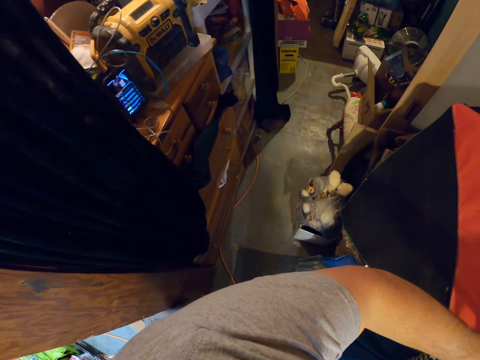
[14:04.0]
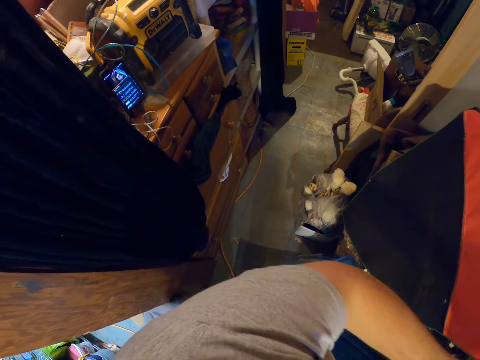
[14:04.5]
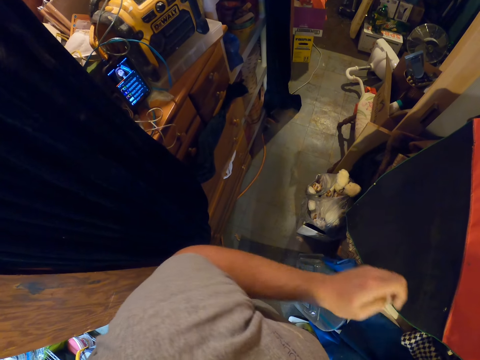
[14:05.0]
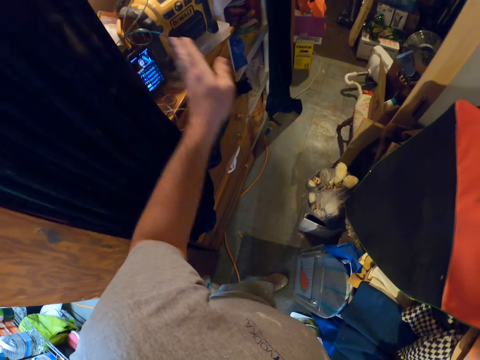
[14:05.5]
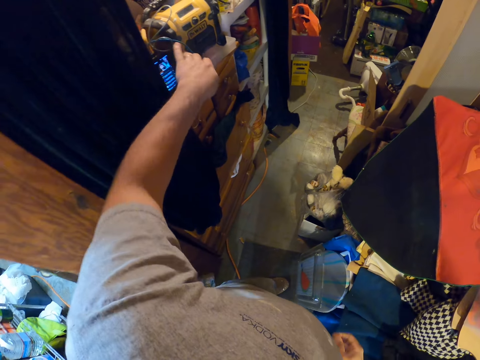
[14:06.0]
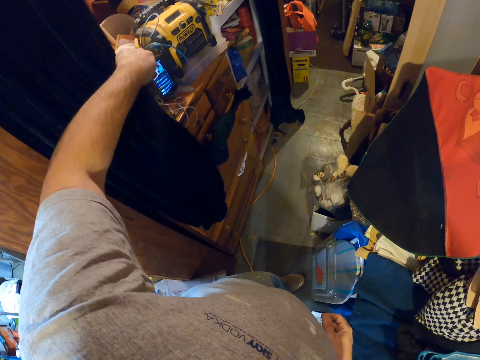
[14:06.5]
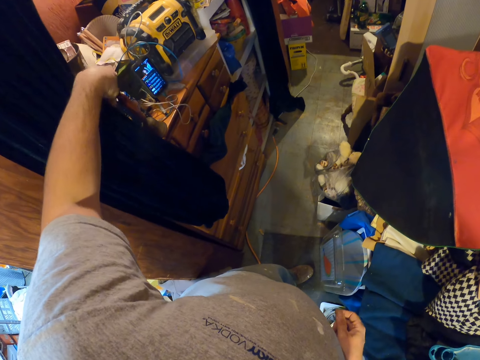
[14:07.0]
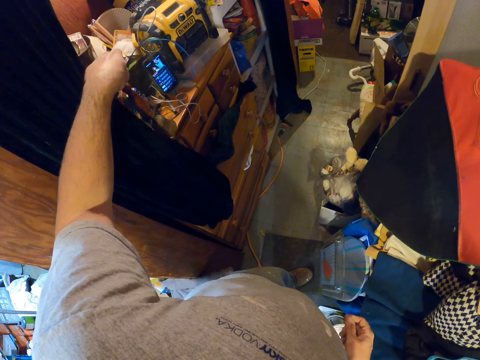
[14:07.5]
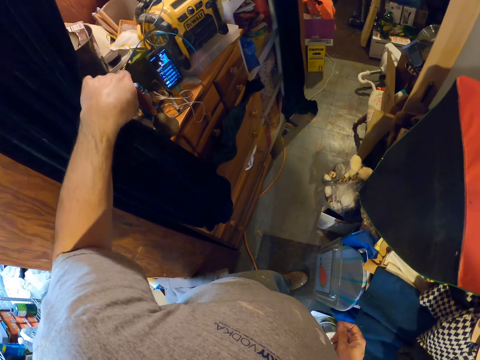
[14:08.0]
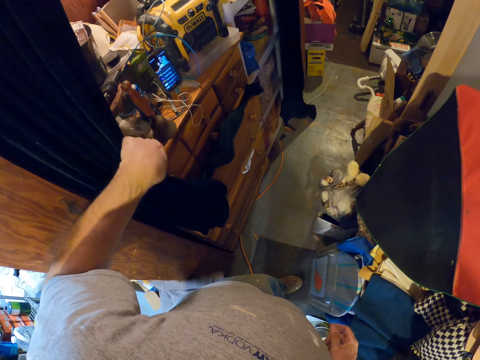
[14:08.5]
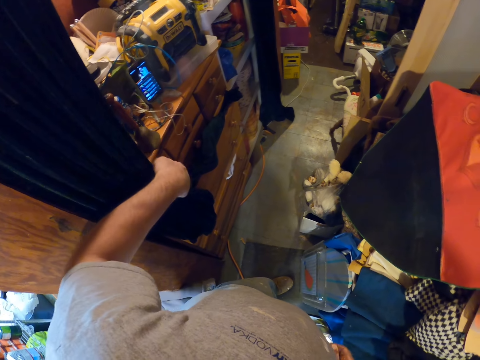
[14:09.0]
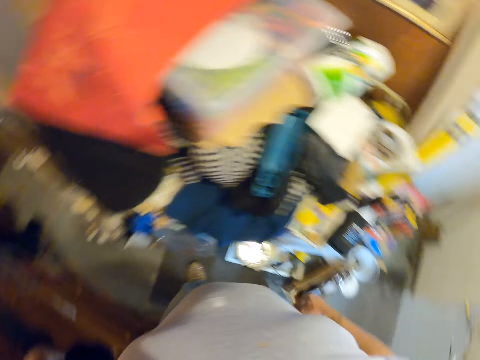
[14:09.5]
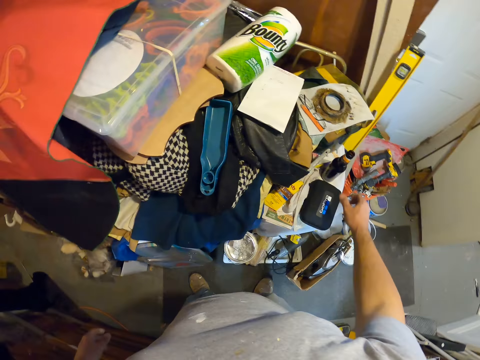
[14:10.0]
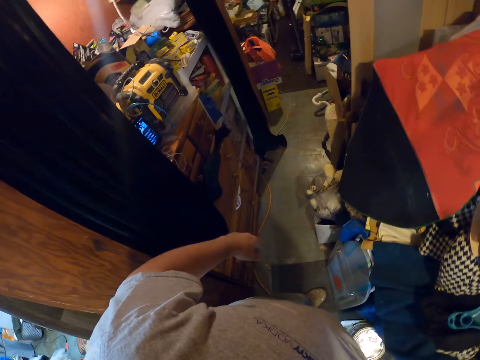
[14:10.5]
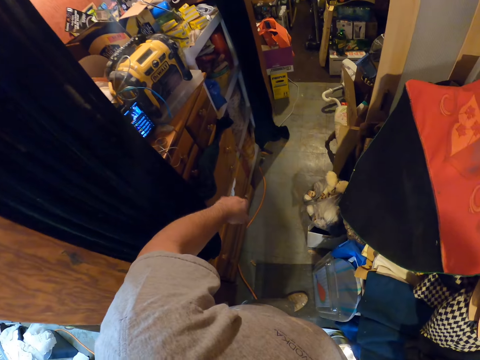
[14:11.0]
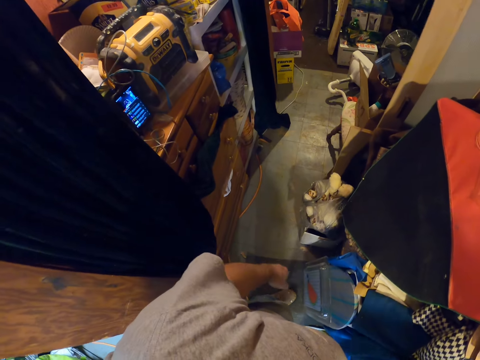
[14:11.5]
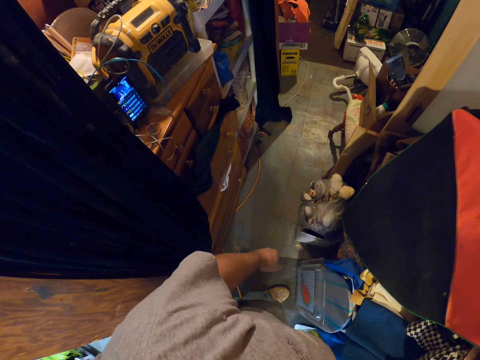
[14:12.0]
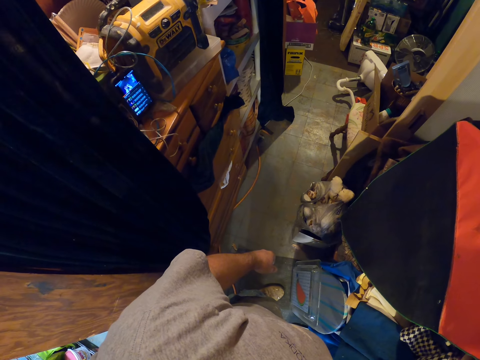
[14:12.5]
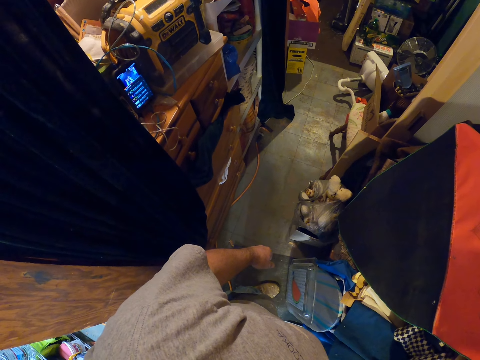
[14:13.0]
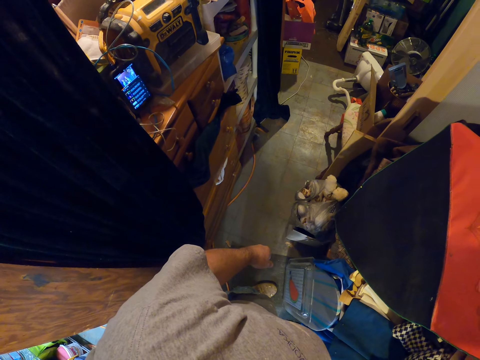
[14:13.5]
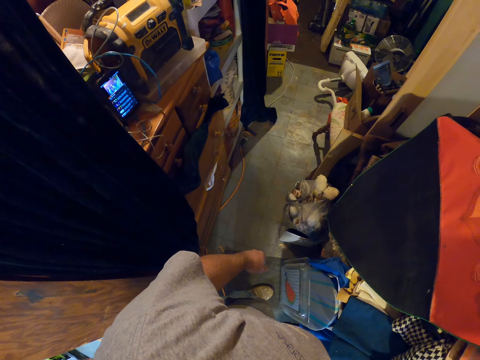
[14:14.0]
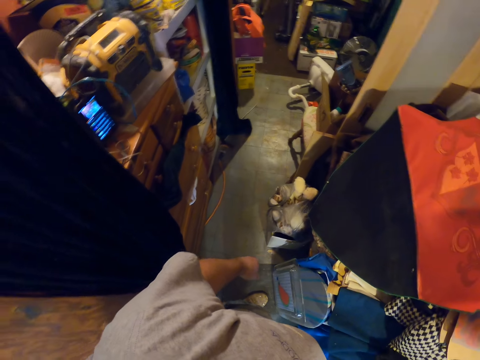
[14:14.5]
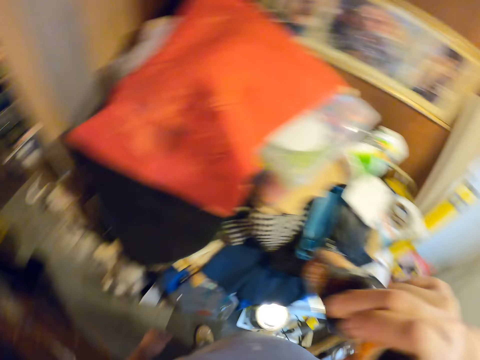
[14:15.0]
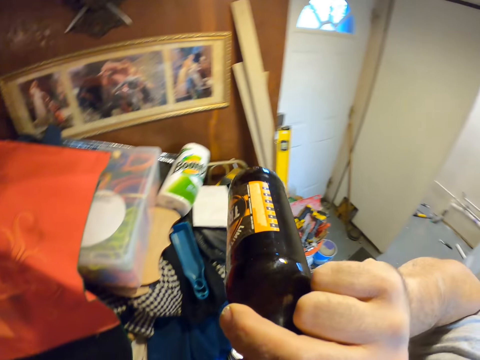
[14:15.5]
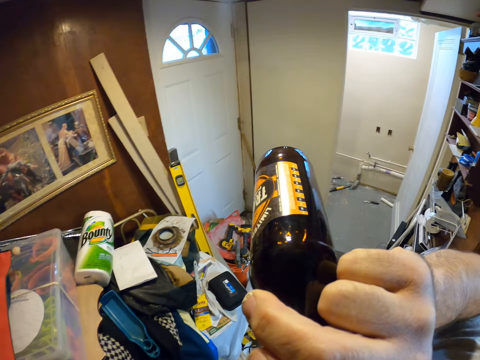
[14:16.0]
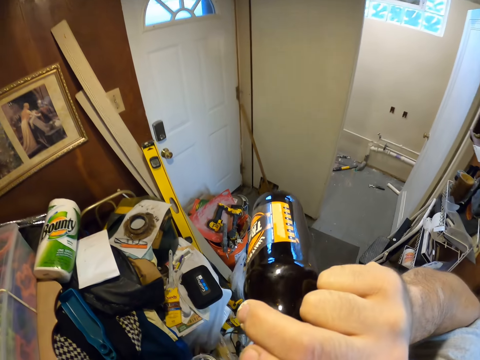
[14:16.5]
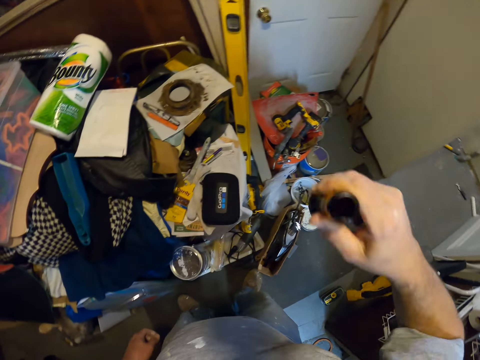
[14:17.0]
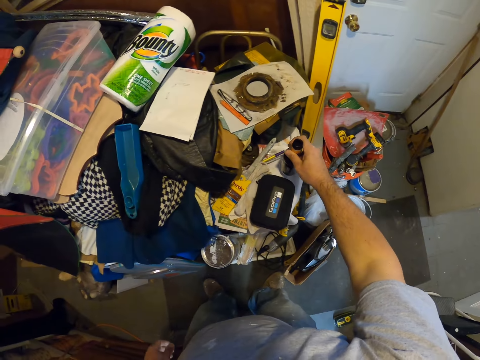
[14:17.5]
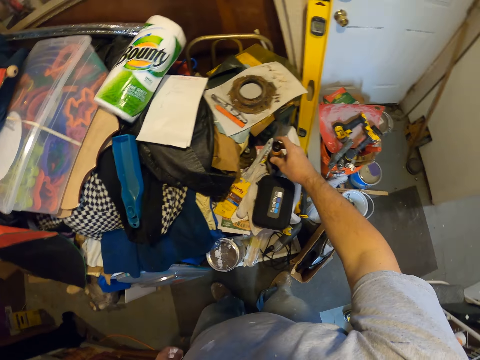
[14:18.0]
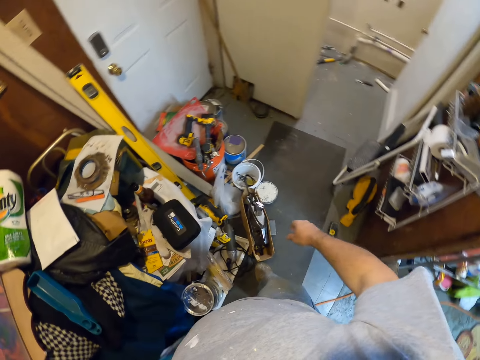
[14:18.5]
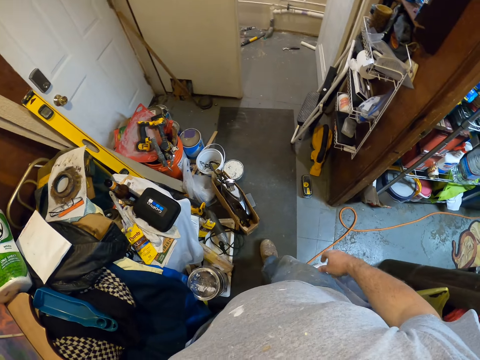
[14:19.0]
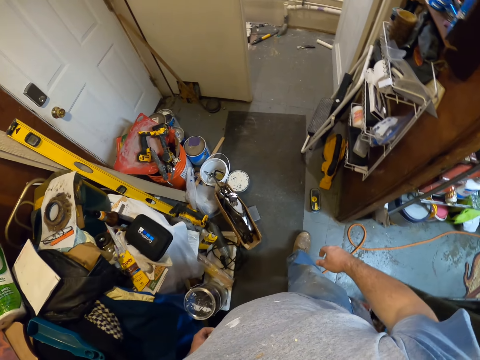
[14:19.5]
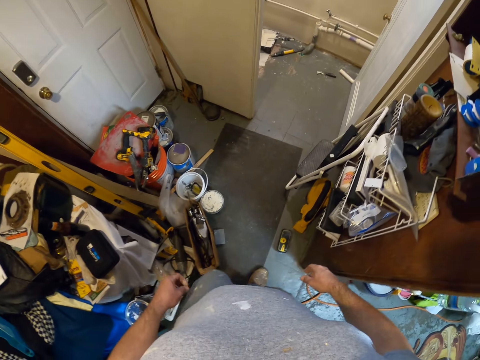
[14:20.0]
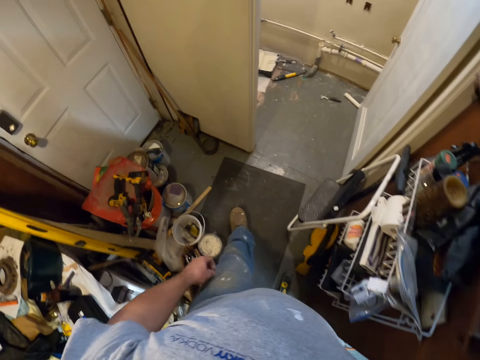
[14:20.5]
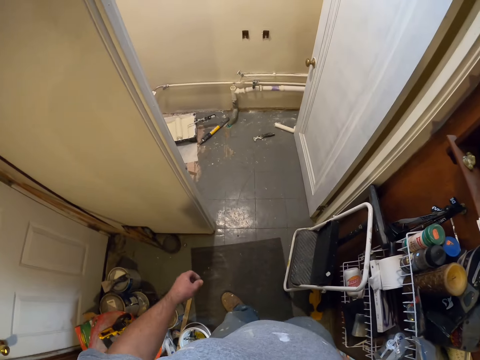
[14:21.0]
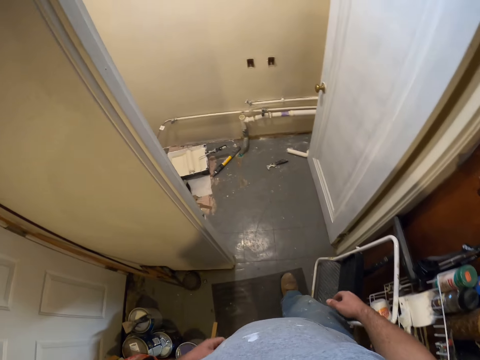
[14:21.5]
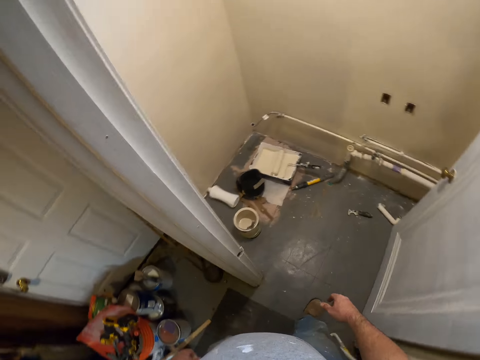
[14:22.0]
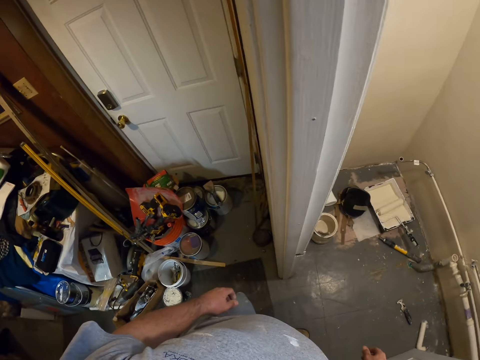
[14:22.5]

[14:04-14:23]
The camera wearer pulls the curtain. They touch cotton. They pick up a bottle. They carry the bottle of beer. They drink the beer. They place the bottle on the table. They walk into the room.

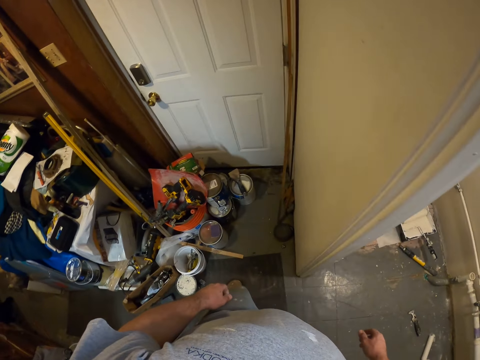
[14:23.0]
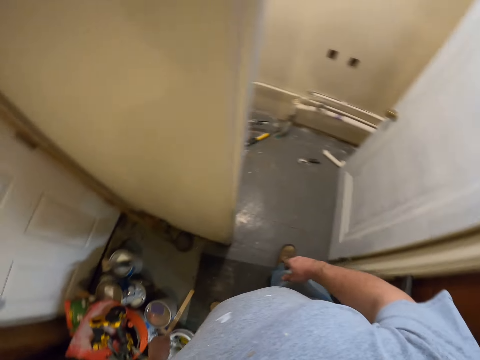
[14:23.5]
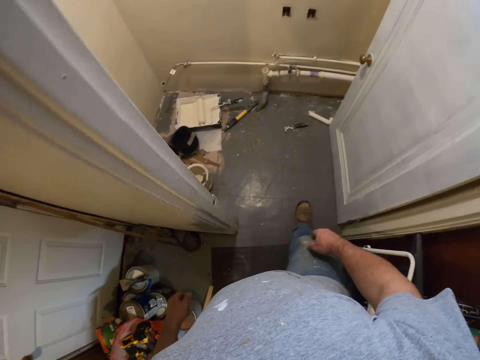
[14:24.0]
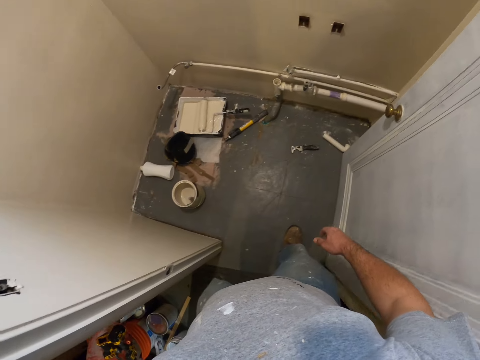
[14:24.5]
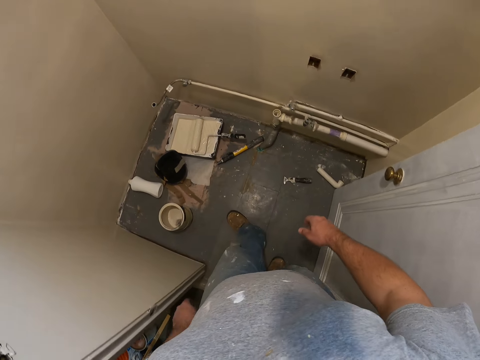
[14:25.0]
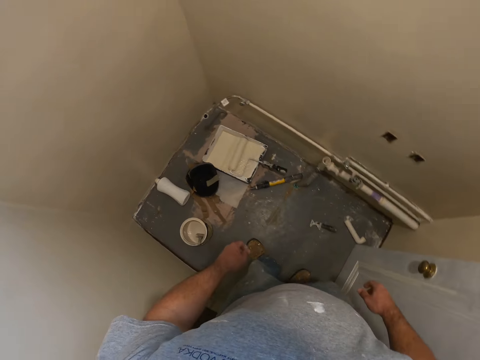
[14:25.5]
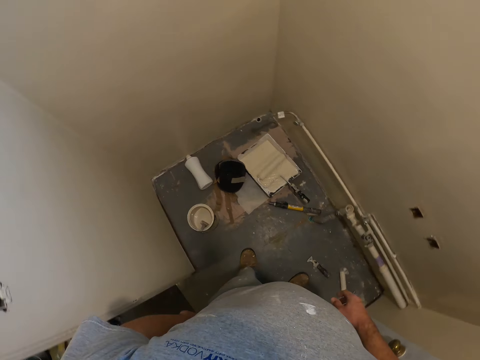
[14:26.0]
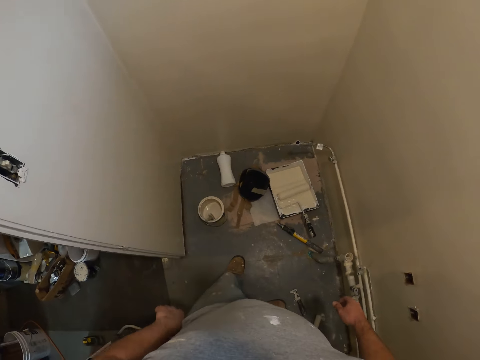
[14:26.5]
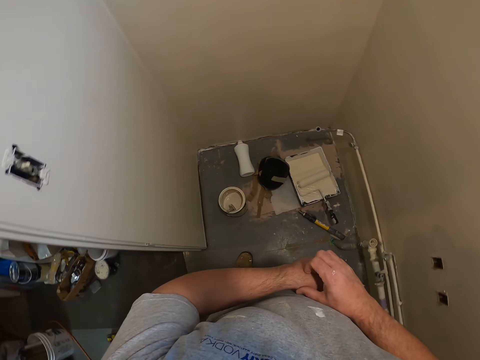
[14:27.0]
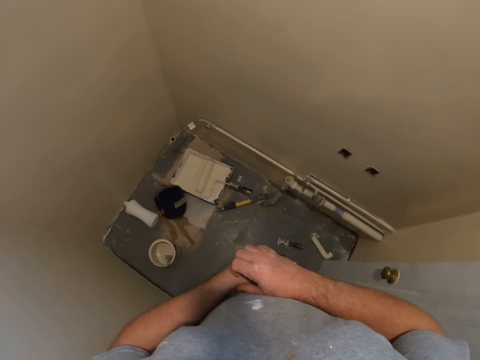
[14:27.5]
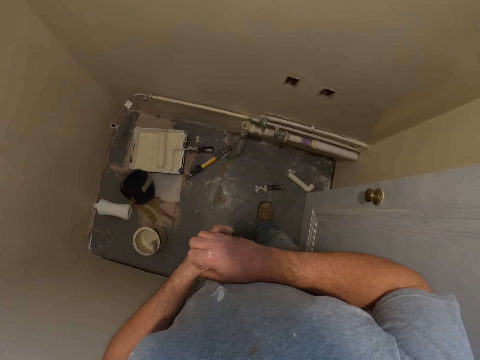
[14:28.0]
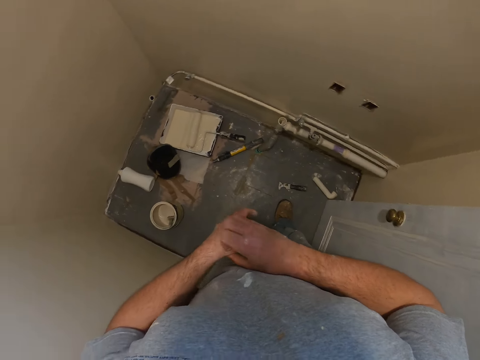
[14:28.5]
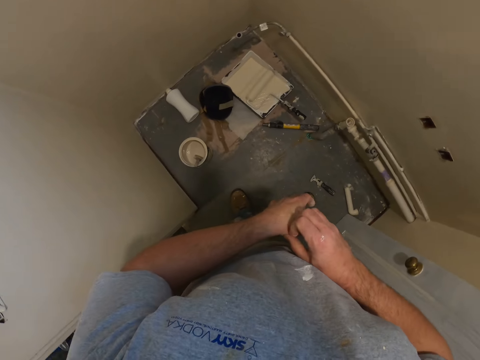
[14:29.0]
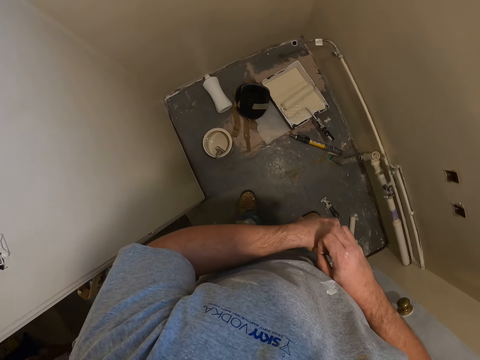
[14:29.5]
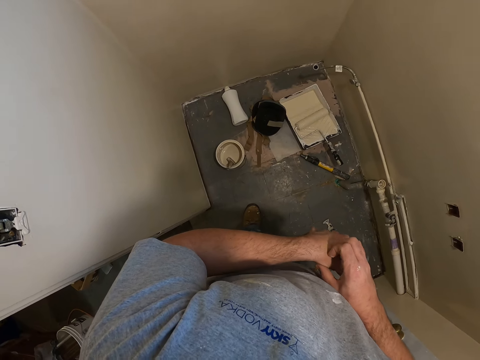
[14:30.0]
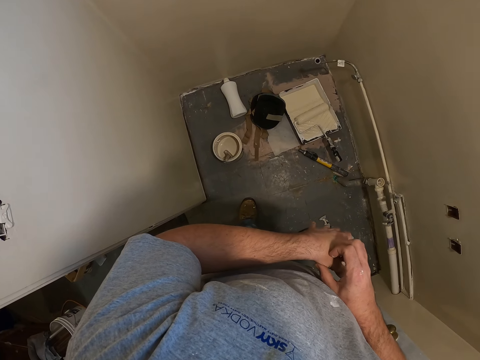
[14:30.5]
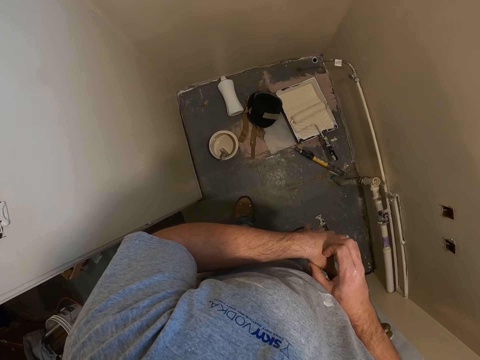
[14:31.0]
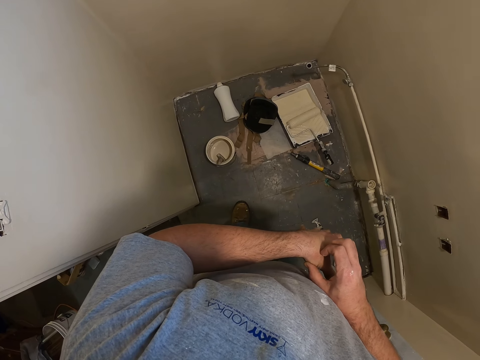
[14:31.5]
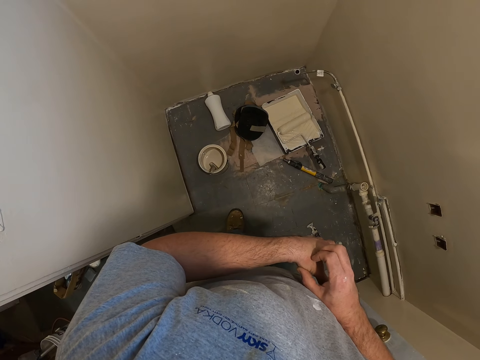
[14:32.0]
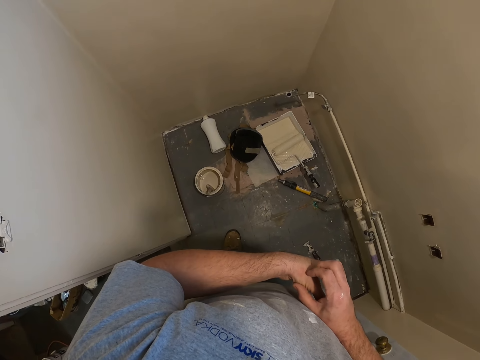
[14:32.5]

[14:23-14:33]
The camera wearer scratches his hand.
